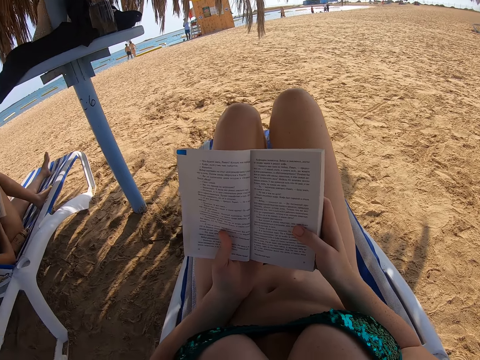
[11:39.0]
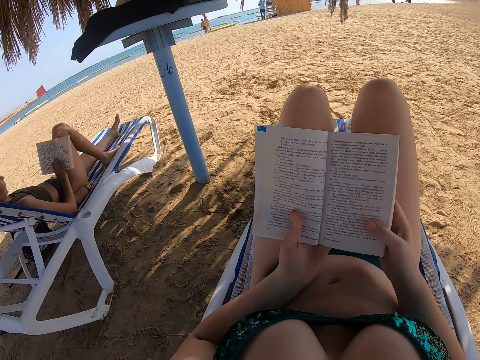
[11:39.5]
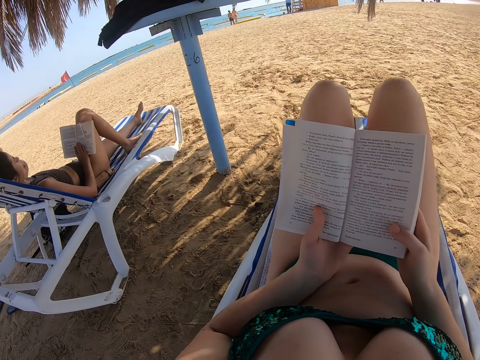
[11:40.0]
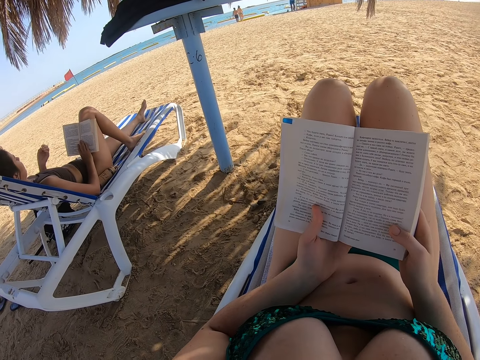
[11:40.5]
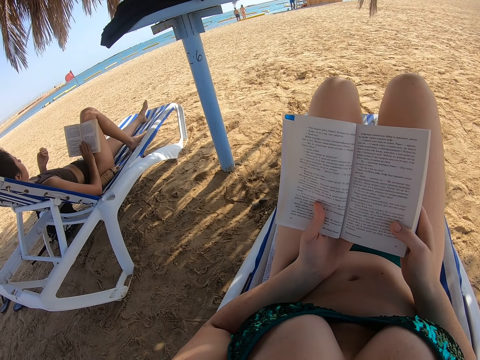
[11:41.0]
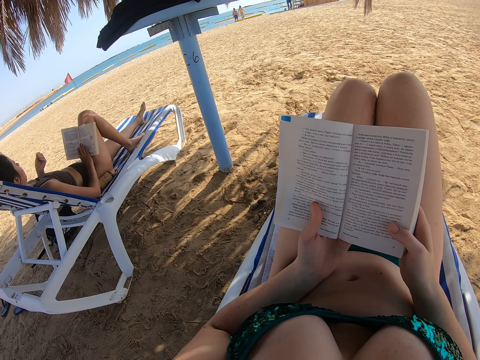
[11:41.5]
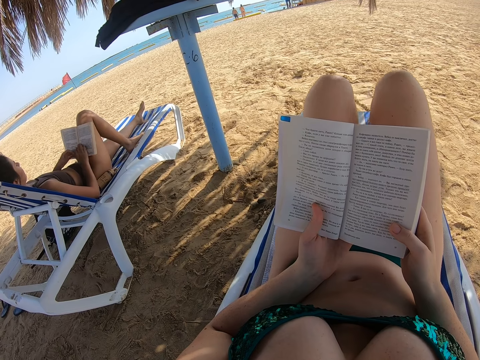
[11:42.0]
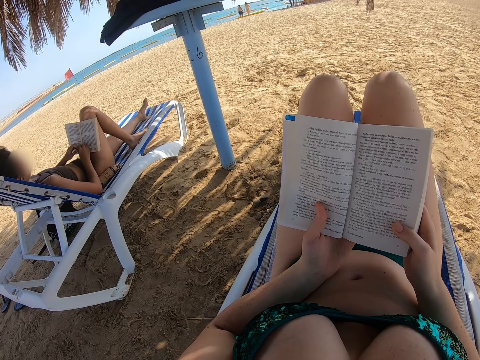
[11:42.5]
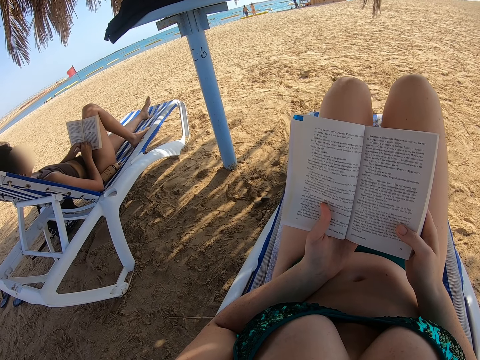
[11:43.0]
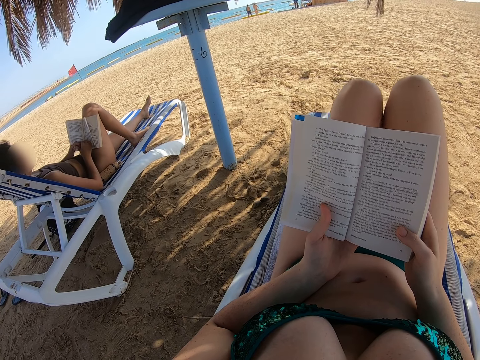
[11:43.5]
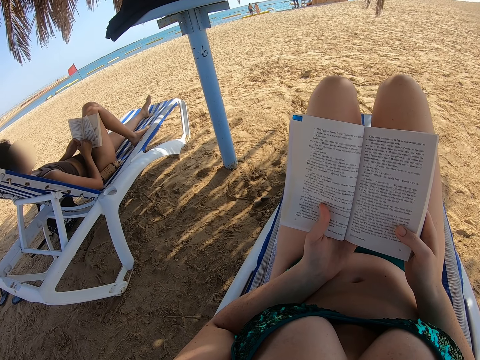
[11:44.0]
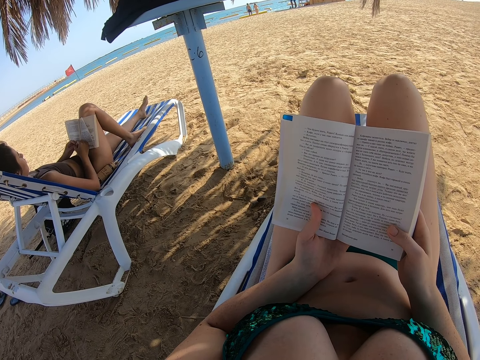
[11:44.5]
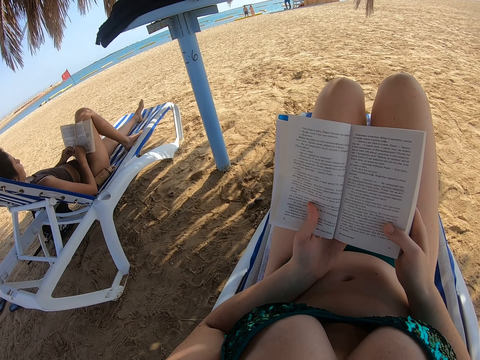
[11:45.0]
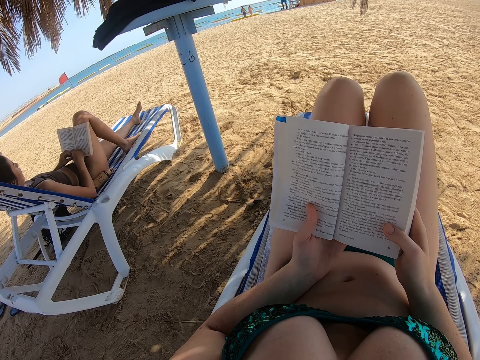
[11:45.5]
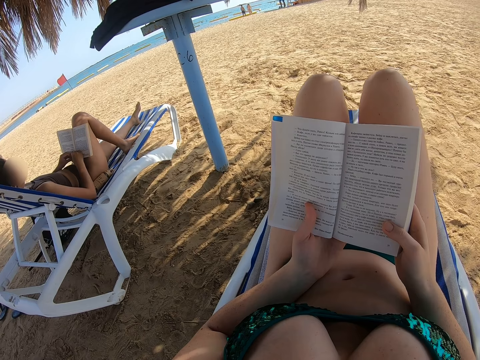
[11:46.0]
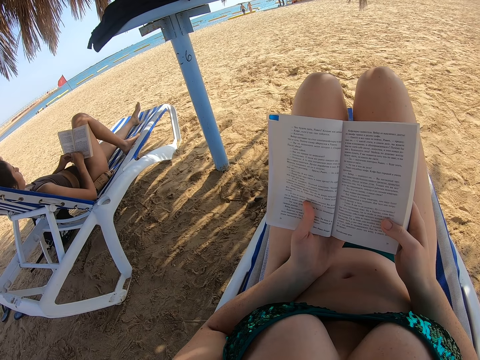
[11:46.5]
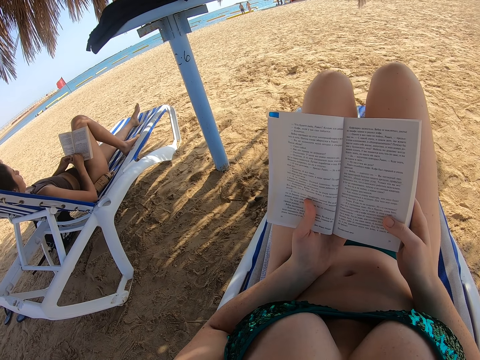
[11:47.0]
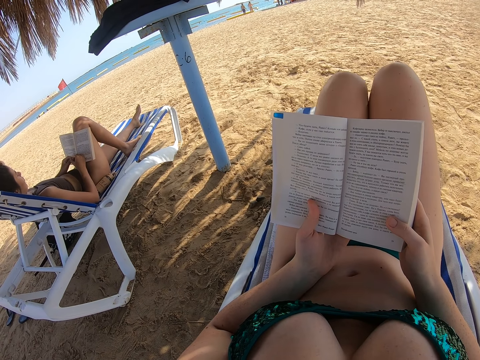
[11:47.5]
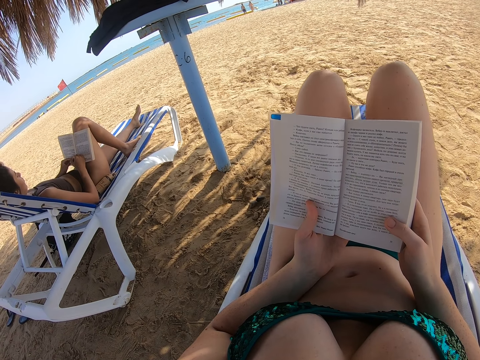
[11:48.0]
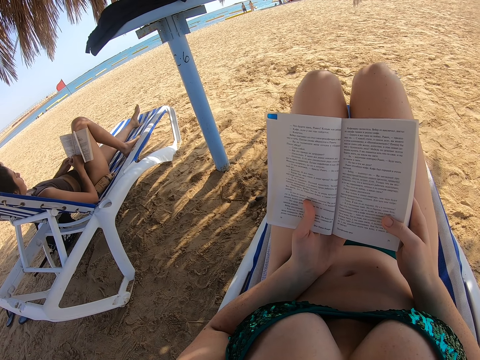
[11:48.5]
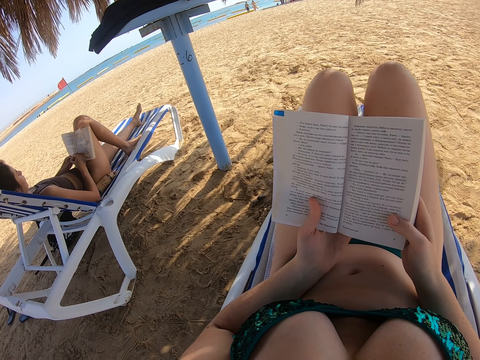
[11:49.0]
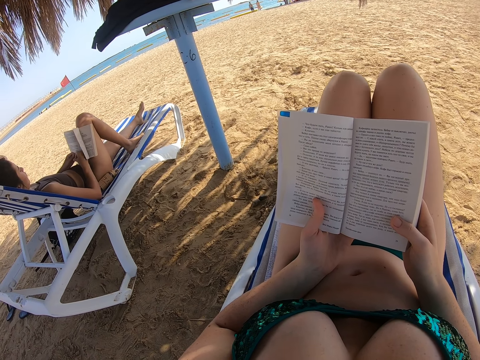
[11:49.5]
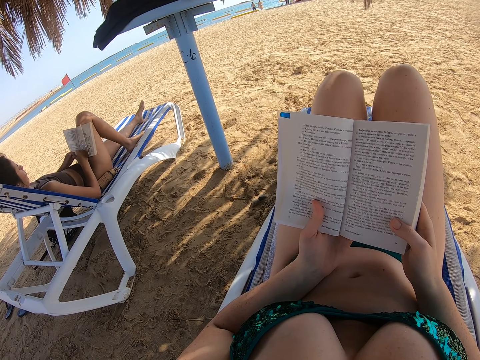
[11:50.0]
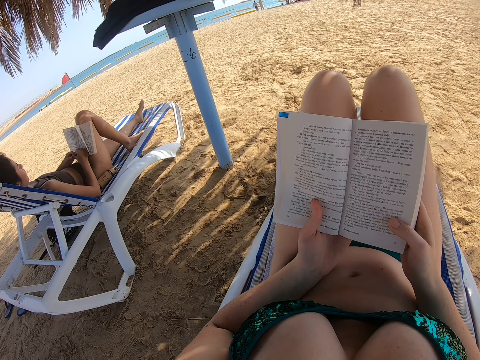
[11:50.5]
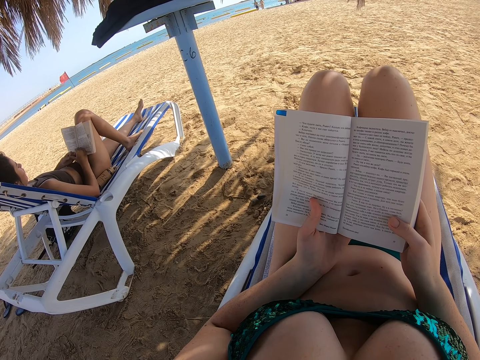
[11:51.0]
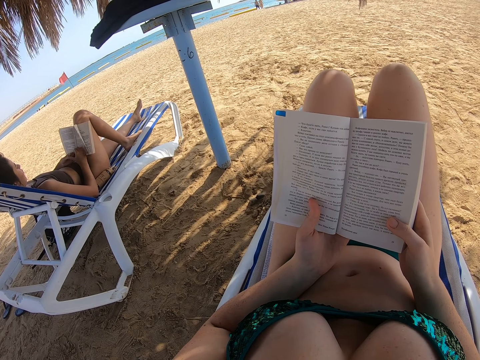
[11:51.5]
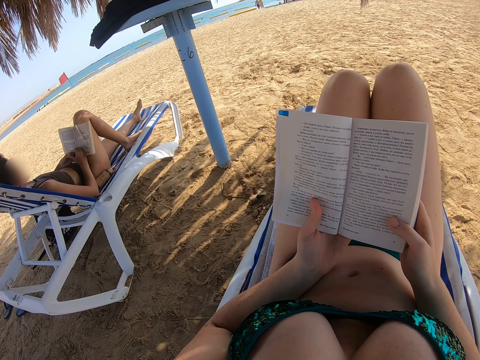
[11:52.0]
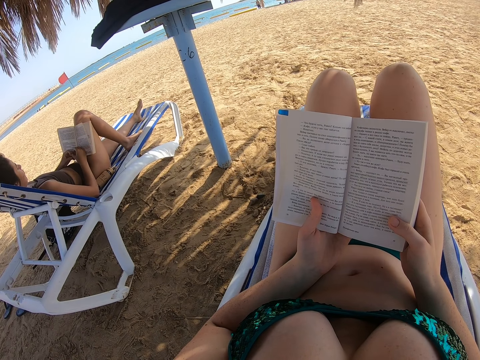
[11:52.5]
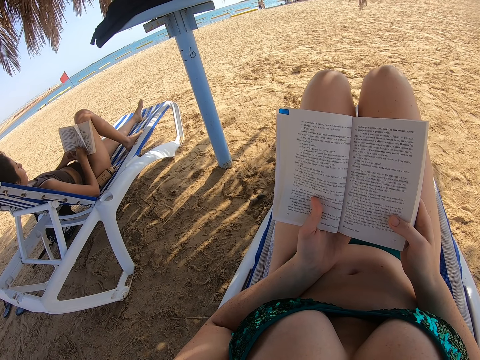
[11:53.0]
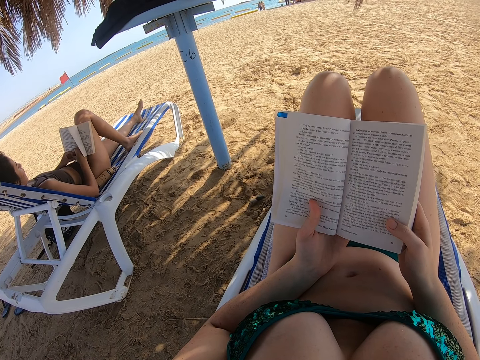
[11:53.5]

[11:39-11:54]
The lady stares at the fingers. She holds the book with both hands and reads the book.

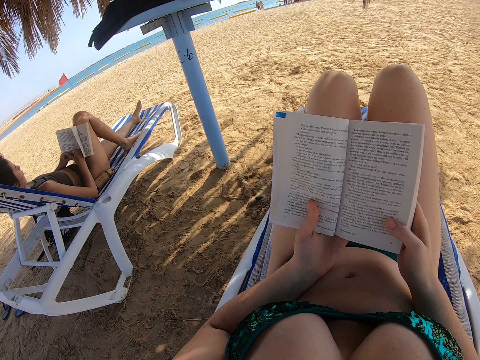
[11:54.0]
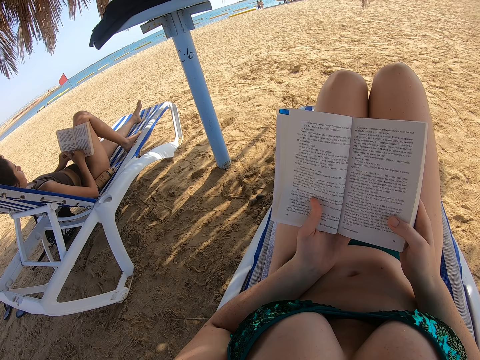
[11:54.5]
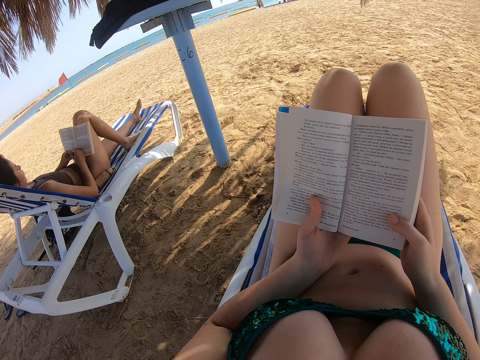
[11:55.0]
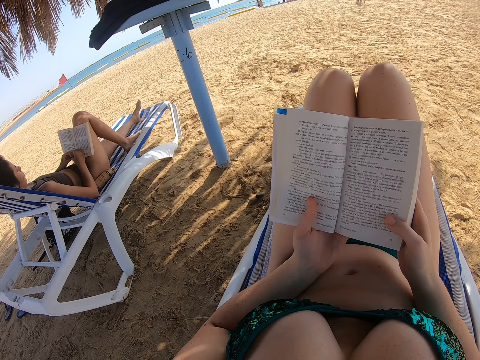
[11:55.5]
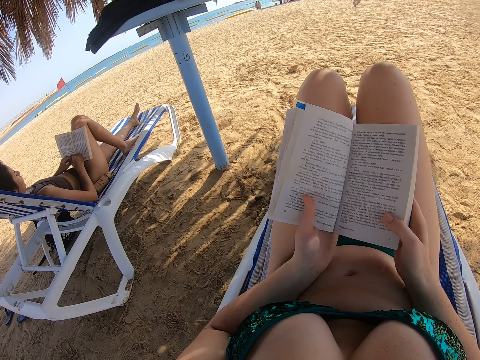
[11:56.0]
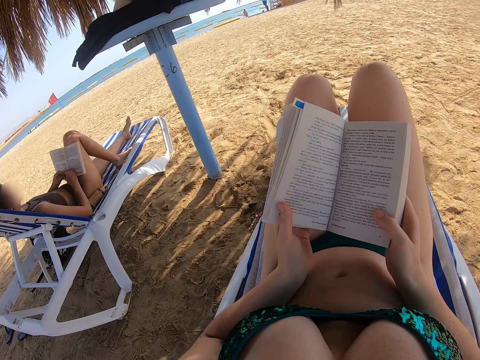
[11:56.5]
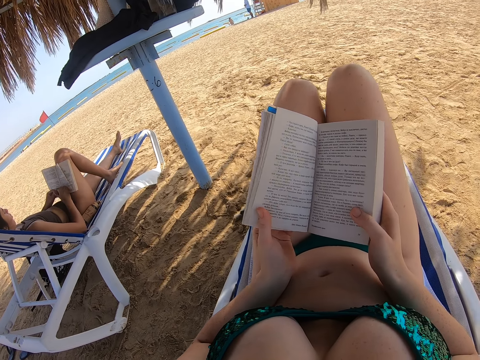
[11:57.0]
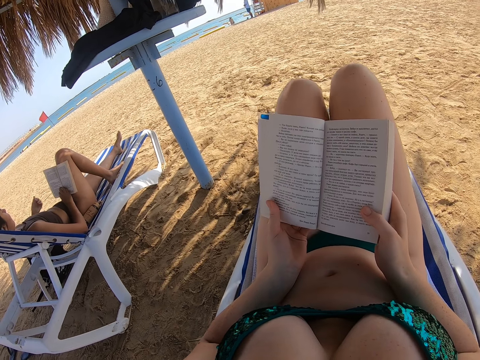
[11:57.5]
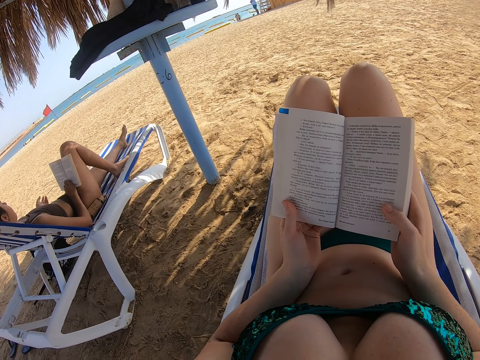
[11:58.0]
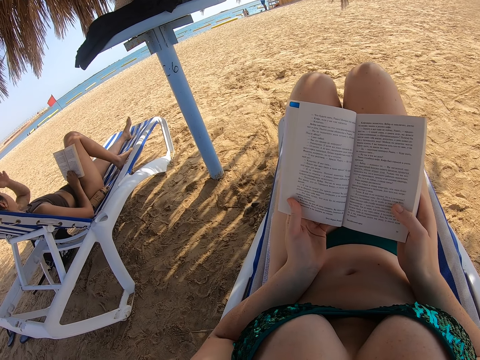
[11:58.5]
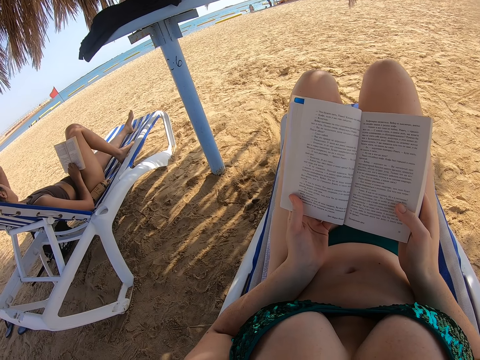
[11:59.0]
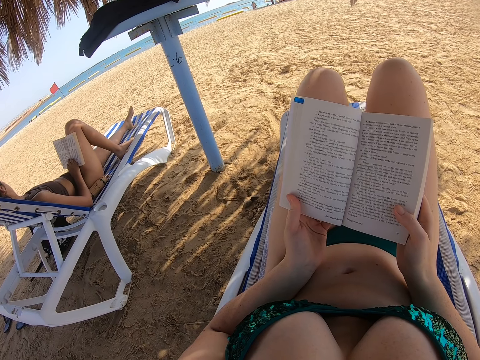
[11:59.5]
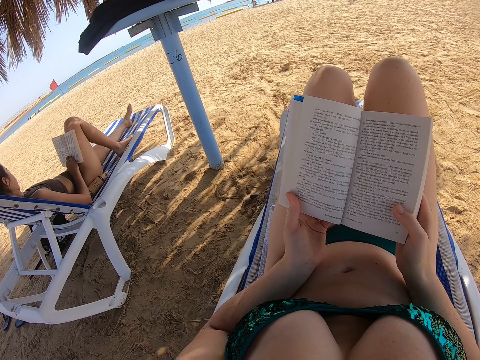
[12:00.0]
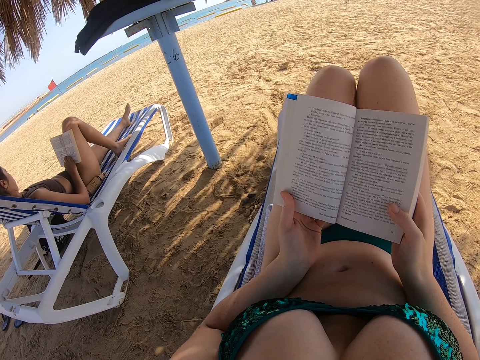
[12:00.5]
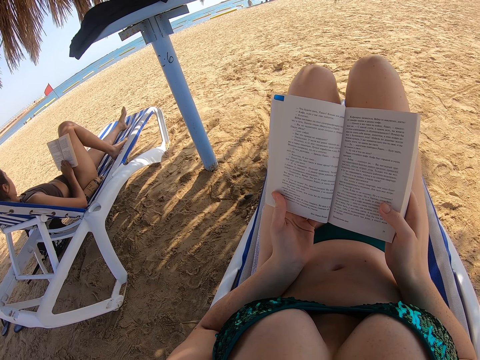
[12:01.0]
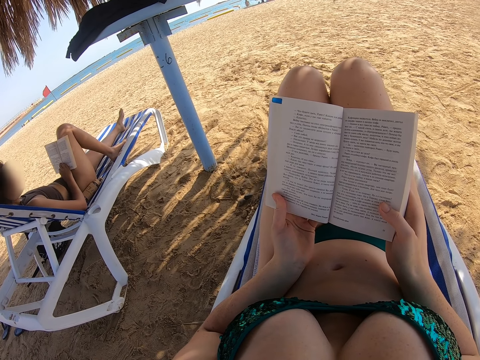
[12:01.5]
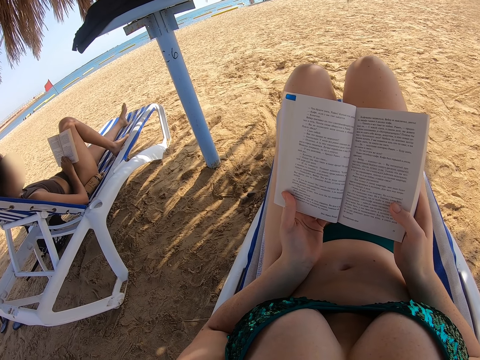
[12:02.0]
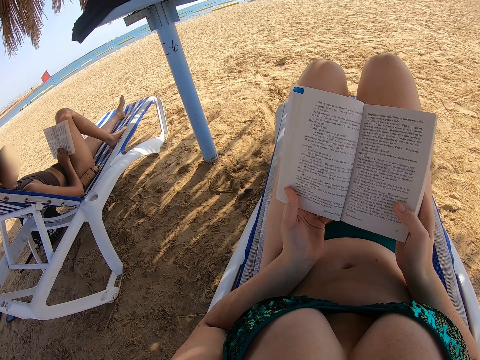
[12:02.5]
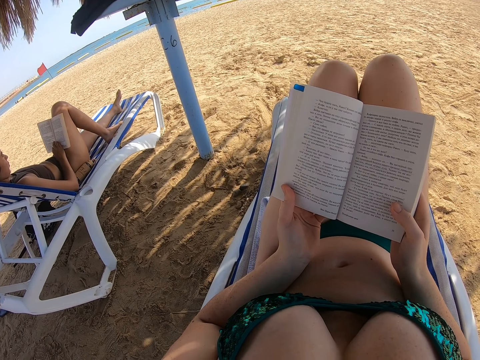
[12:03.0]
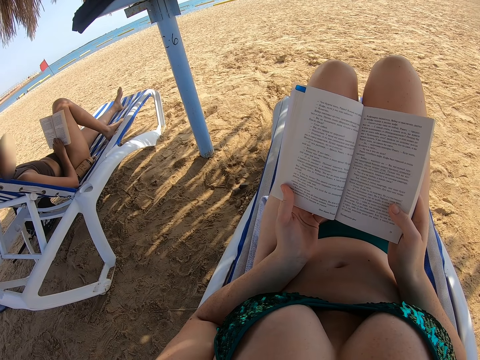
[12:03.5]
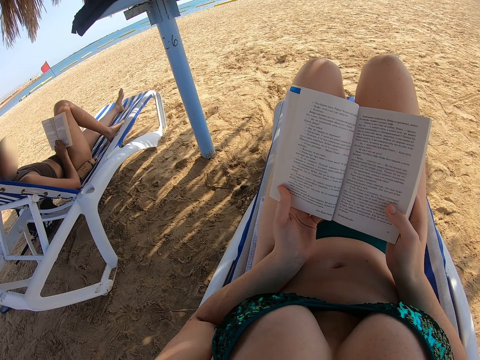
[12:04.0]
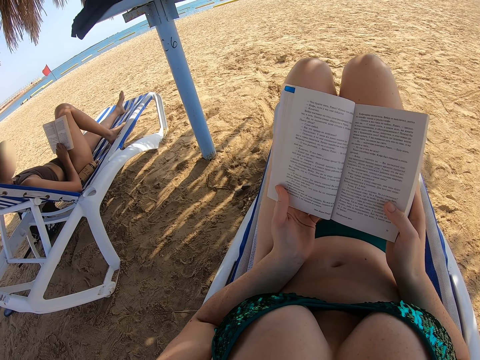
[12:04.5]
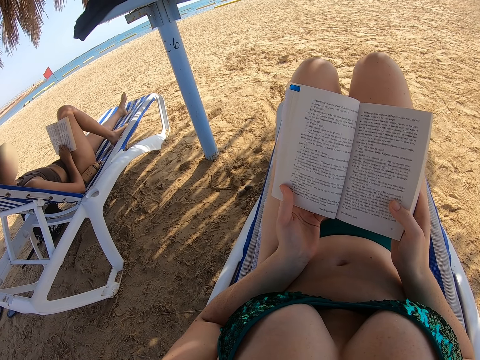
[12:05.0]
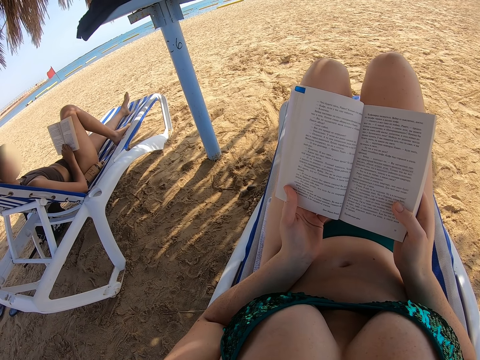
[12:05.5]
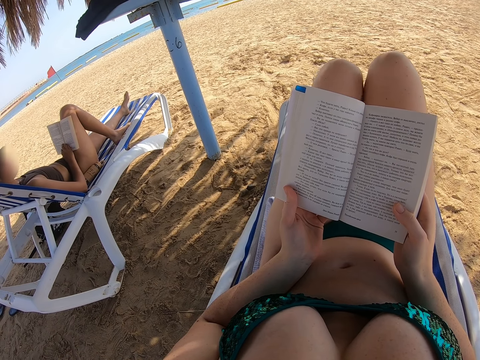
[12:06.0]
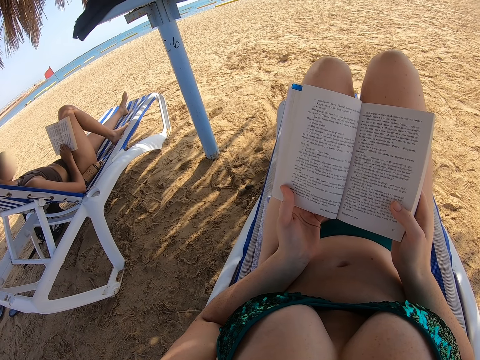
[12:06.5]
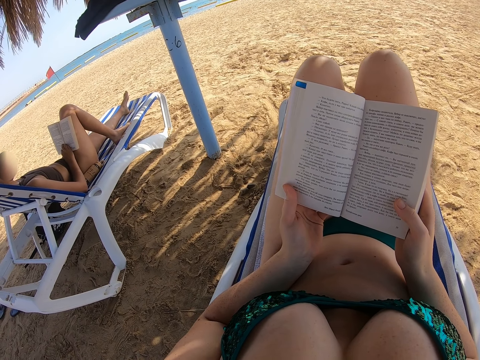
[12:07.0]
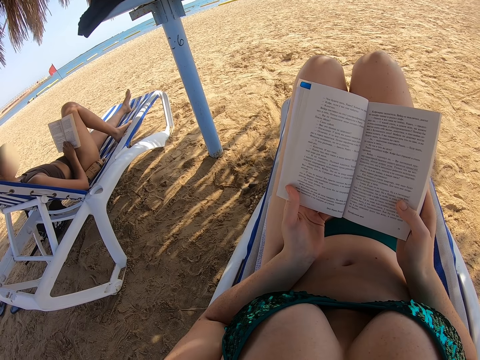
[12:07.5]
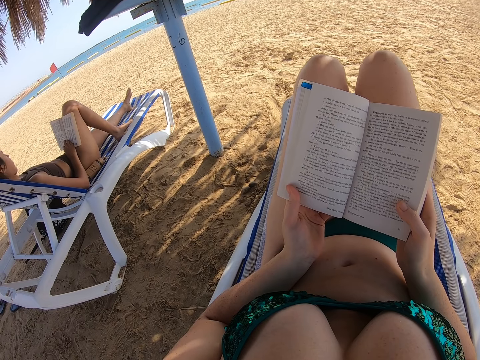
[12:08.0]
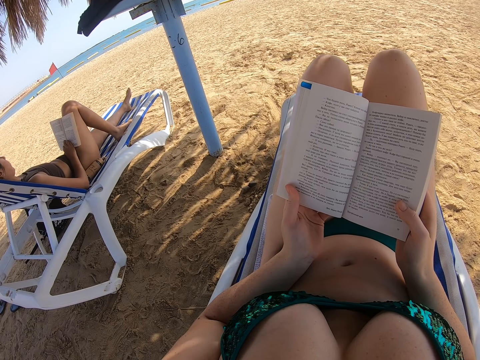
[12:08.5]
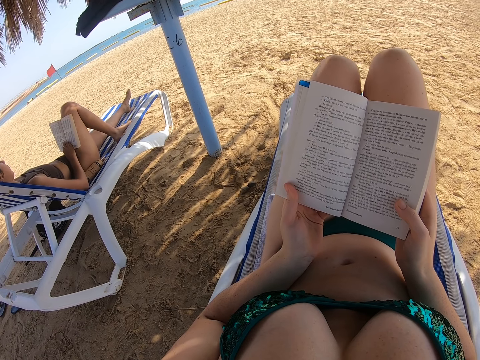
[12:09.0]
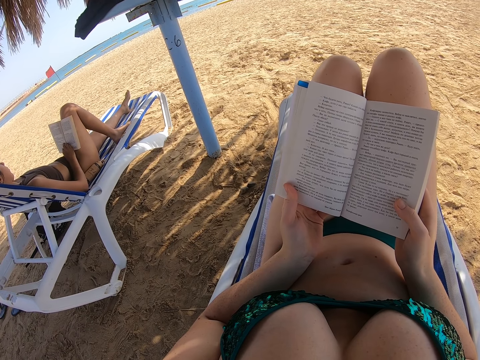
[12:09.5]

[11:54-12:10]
The lady scratches the head. She raises the hand towards the head.
